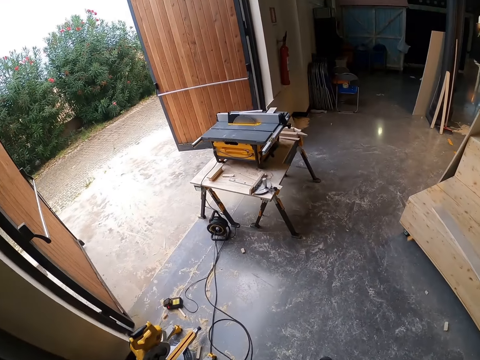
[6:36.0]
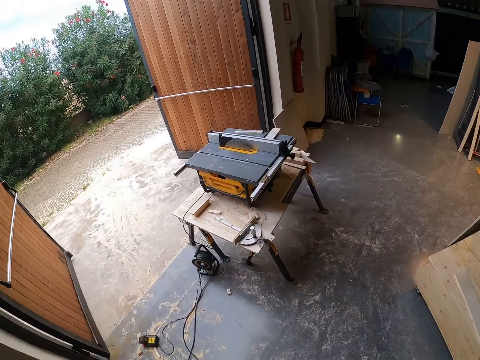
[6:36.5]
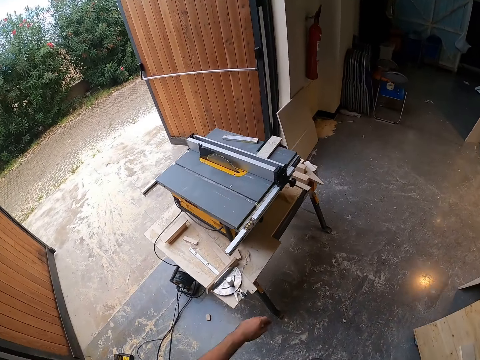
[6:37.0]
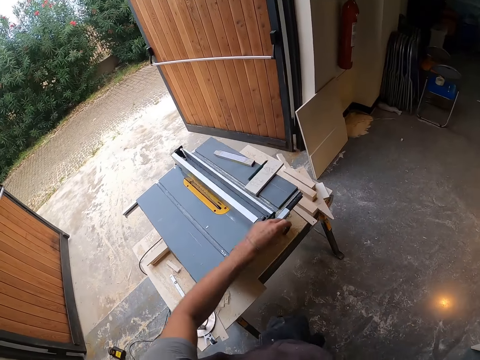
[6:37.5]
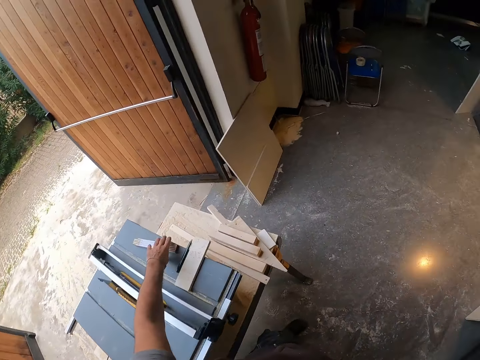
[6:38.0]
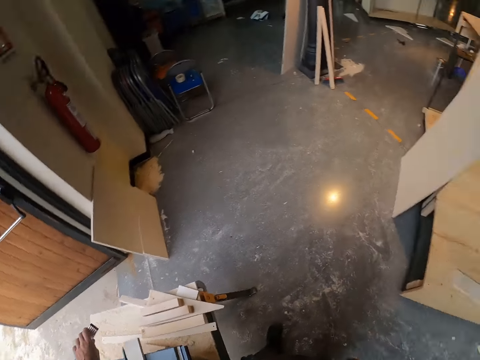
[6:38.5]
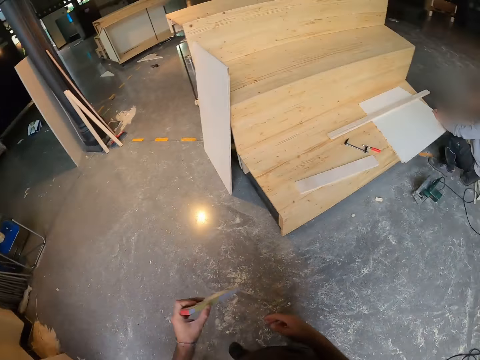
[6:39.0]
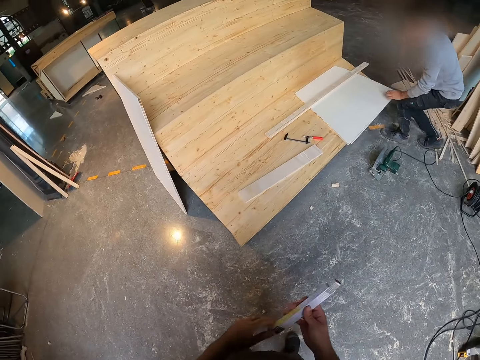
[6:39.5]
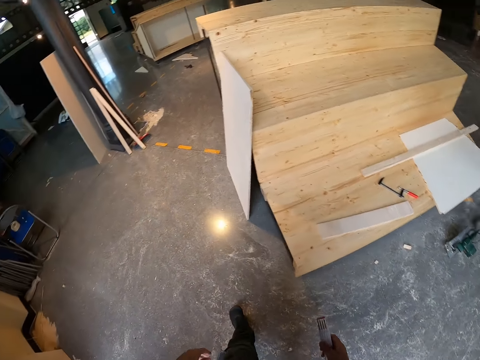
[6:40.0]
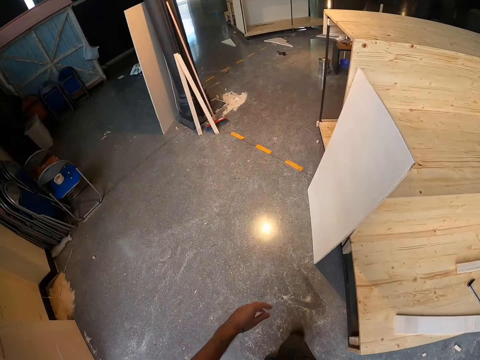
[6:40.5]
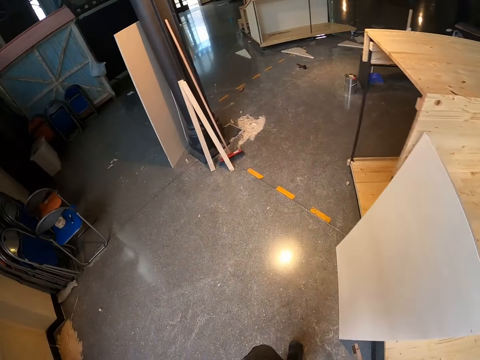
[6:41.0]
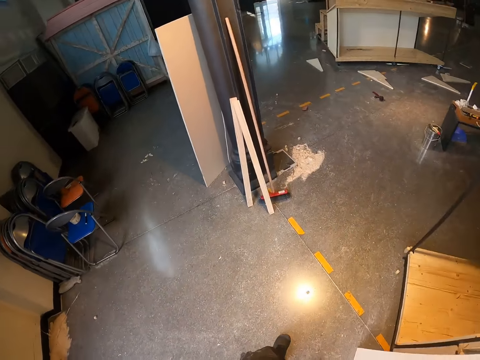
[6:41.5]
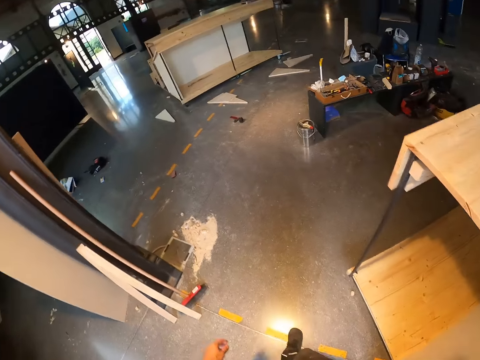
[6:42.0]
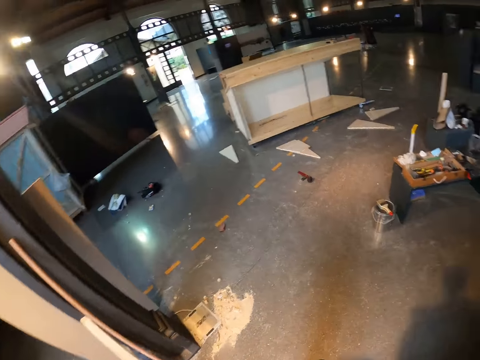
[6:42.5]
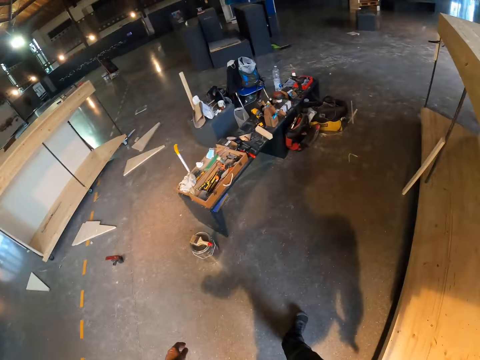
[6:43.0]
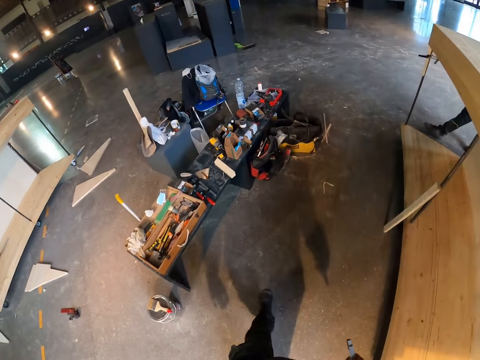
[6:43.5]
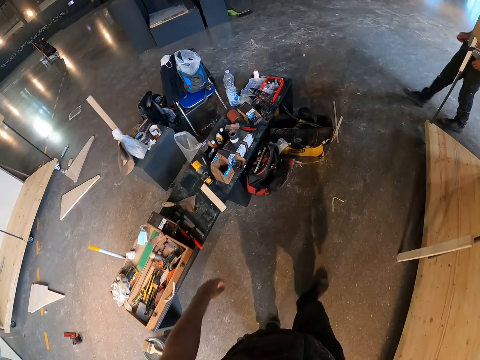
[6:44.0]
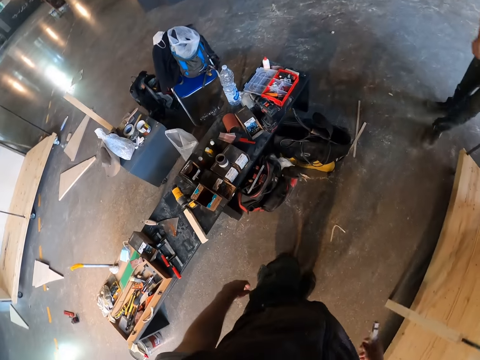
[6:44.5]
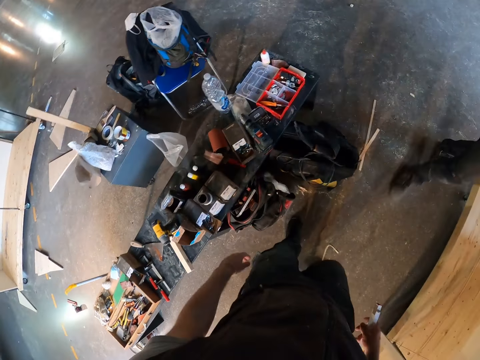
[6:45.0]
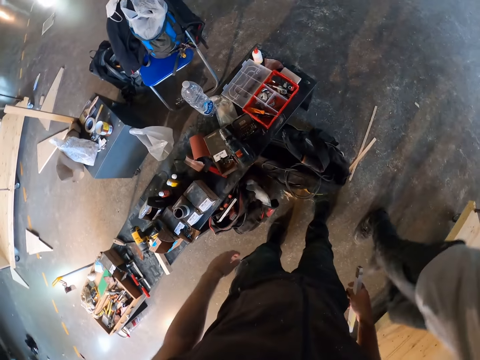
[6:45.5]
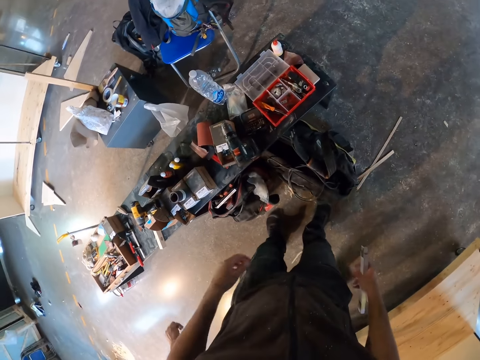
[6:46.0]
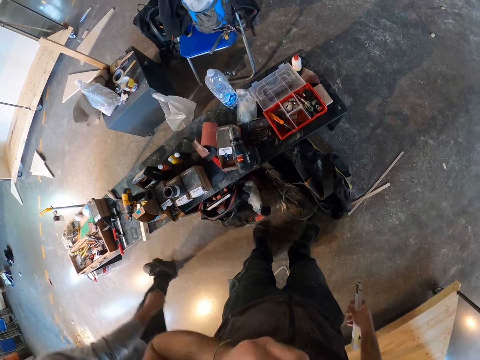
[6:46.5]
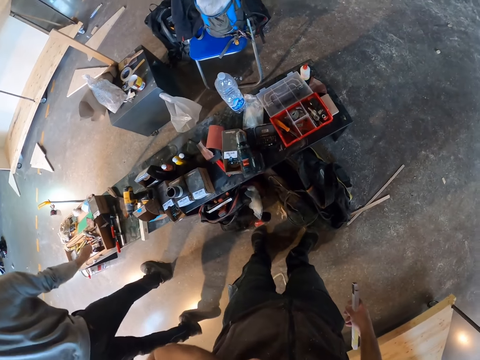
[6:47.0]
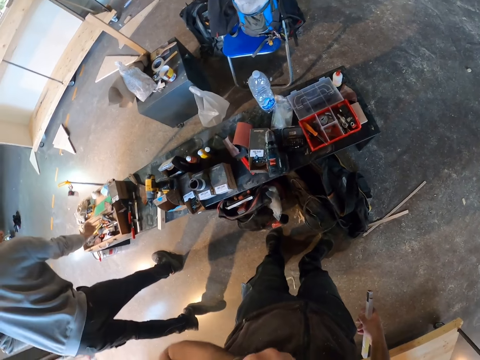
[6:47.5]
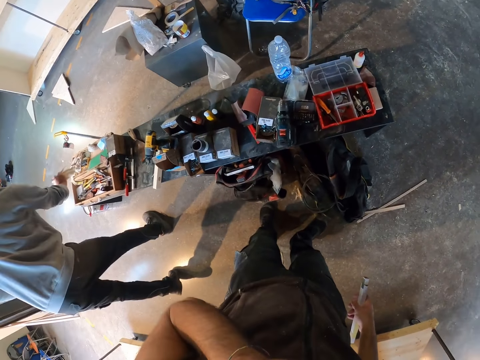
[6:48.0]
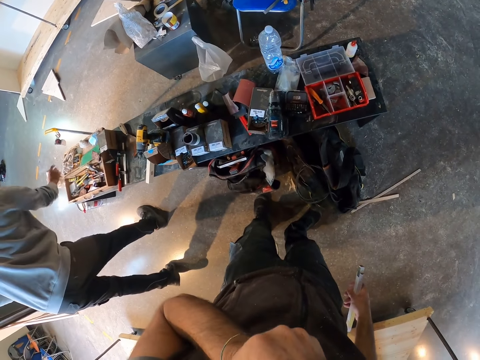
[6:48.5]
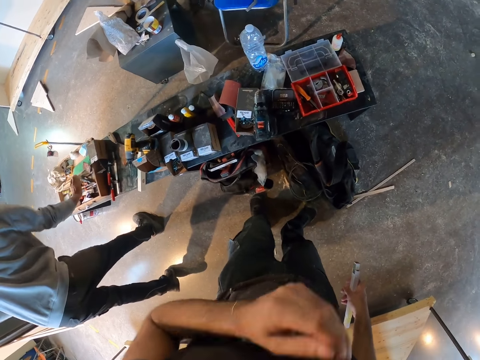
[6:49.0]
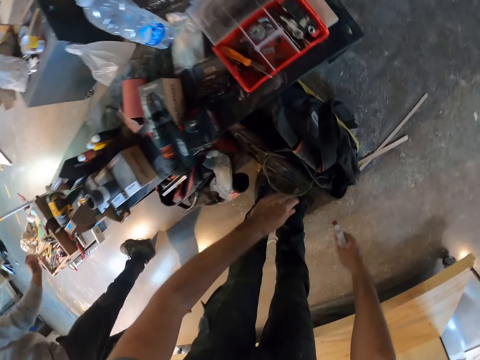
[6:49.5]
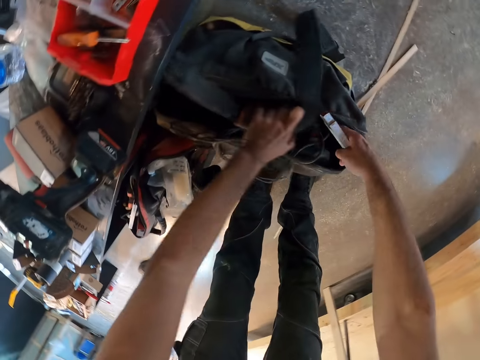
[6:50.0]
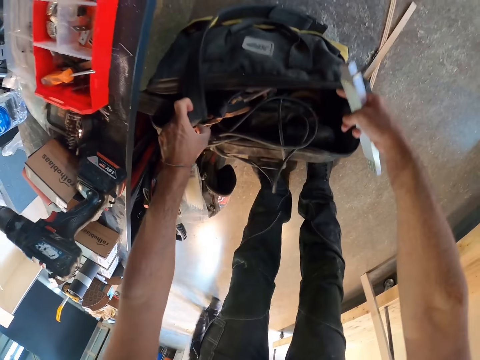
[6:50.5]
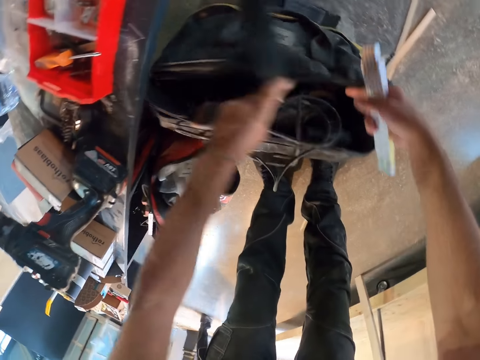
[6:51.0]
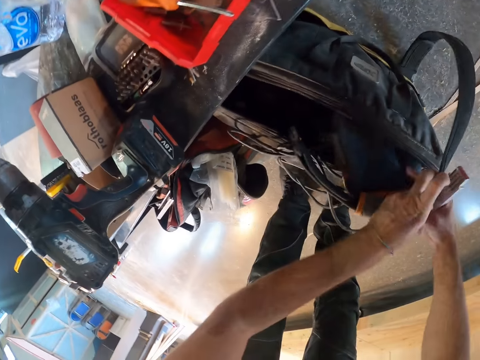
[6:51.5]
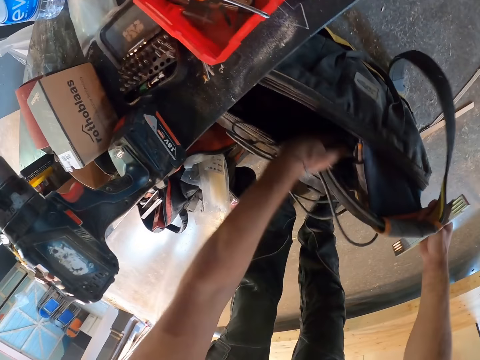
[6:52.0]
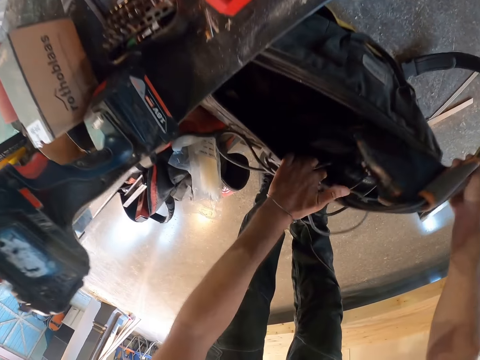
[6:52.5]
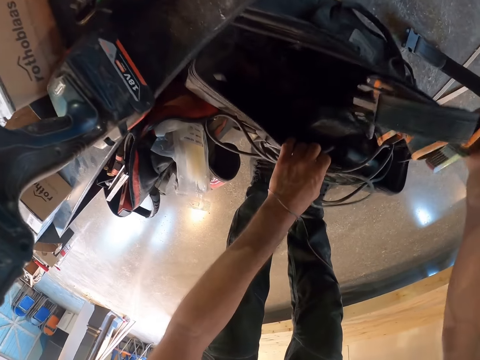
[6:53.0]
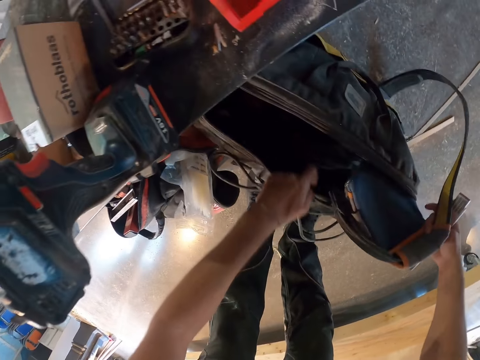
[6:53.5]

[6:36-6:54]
The camera wearer picks the folding rule from the table saw with his left hand. He walks around and passes the folding rule from his left hand to his right hand. The man picks a napkin from a toolbox on a bench with his right hand. He drops the napkin on the toolbox with his right hand. He picks a nail from the toolbox with his right hand. The camera wearer looks at the bag. He grabs a fanny pack from the bag on the floor with his left hand. He passes the fanny pack in the bag from his left hand to his right hand. He searches through the bag with his left hand.

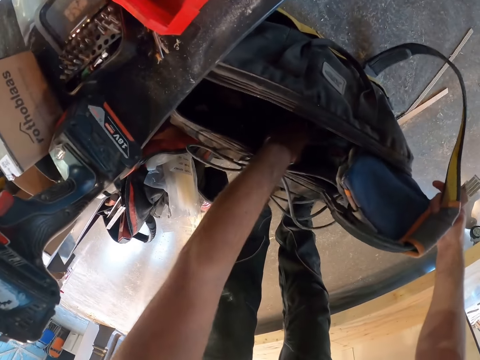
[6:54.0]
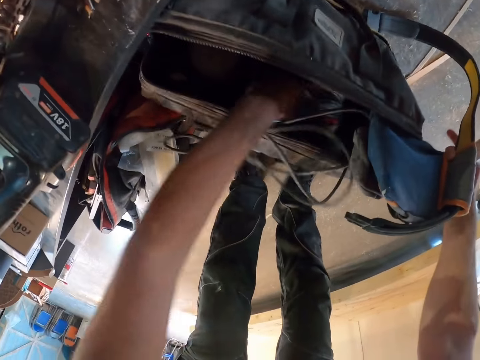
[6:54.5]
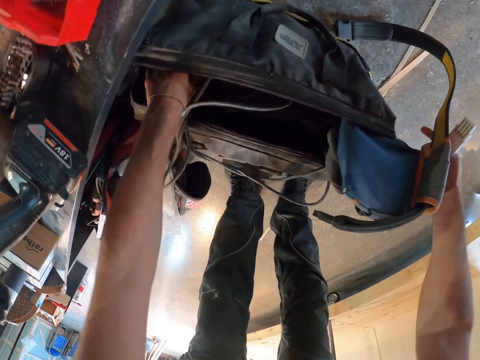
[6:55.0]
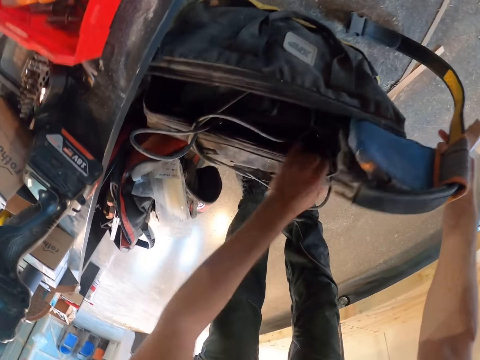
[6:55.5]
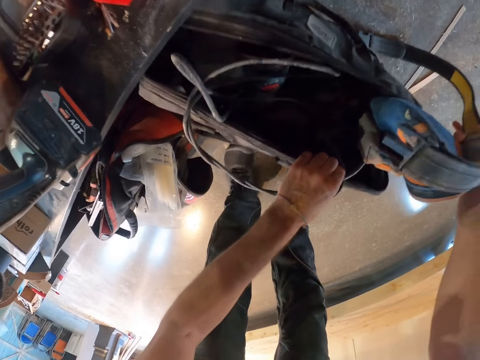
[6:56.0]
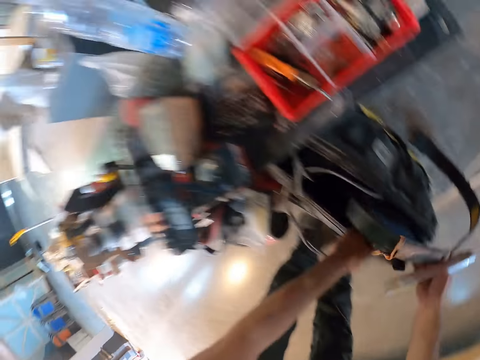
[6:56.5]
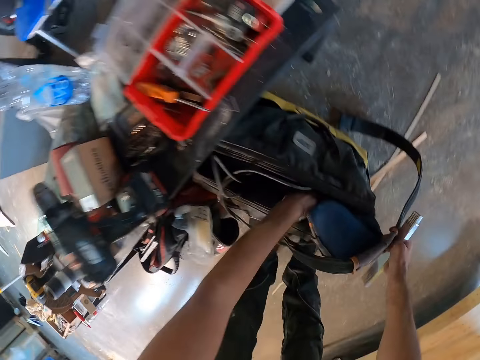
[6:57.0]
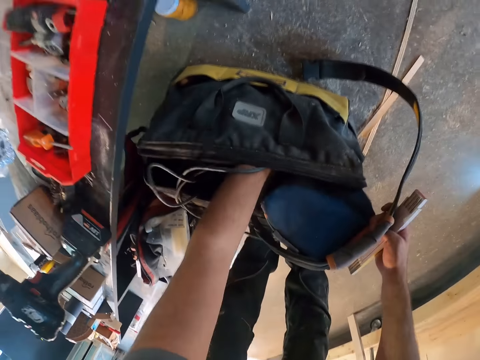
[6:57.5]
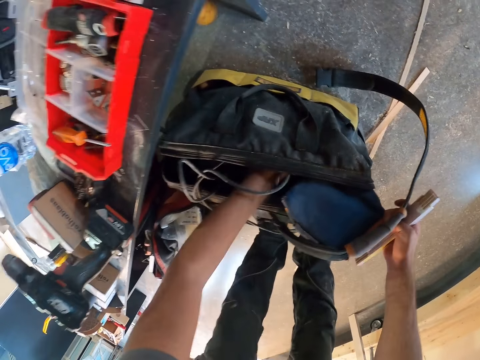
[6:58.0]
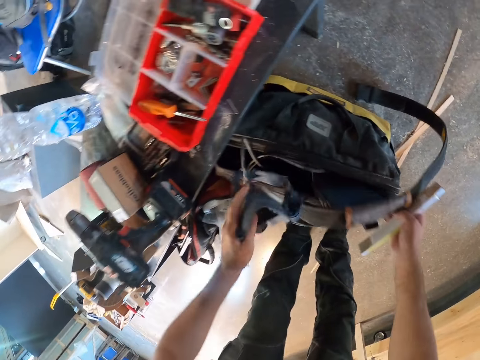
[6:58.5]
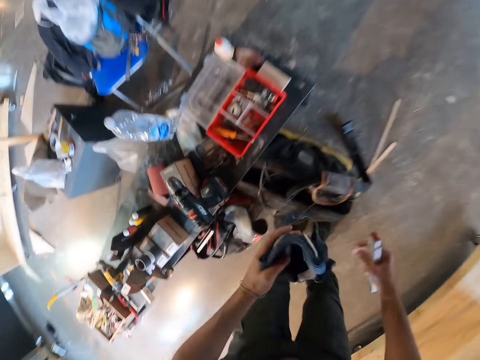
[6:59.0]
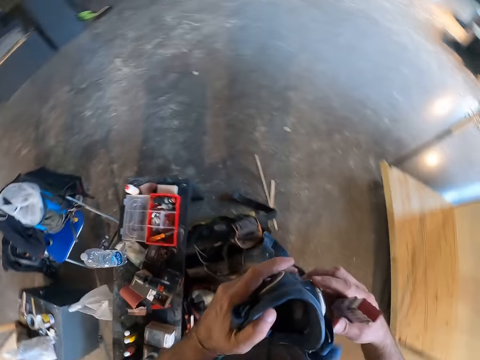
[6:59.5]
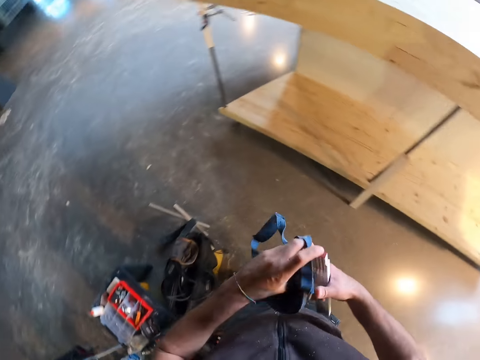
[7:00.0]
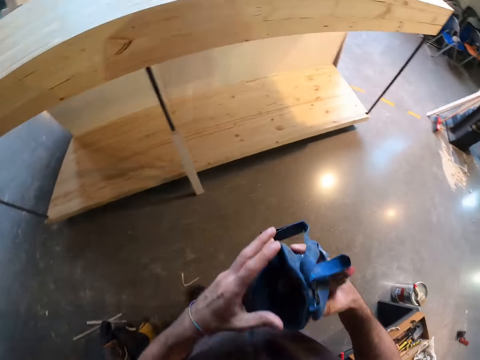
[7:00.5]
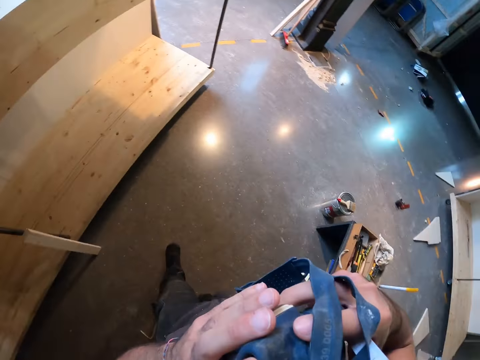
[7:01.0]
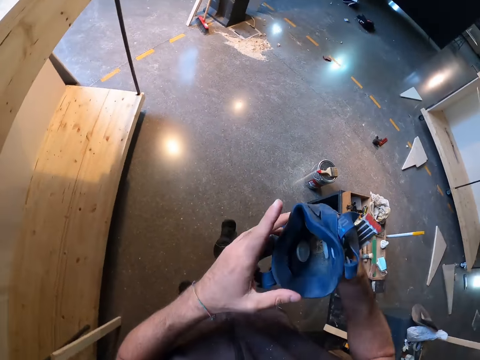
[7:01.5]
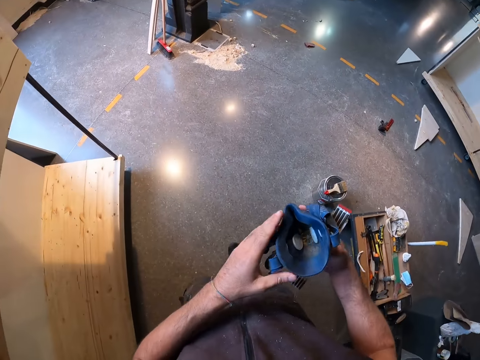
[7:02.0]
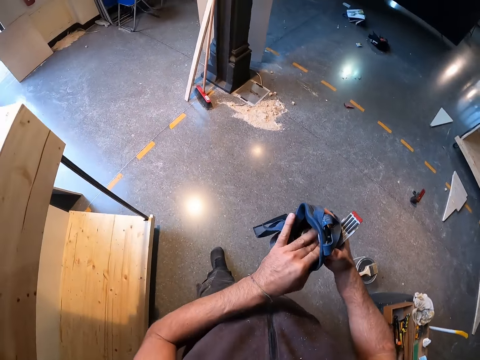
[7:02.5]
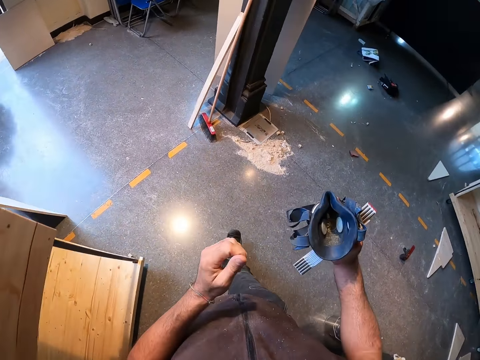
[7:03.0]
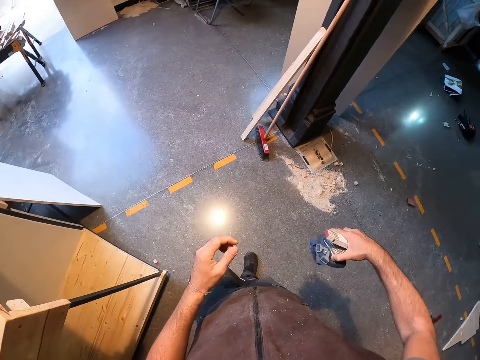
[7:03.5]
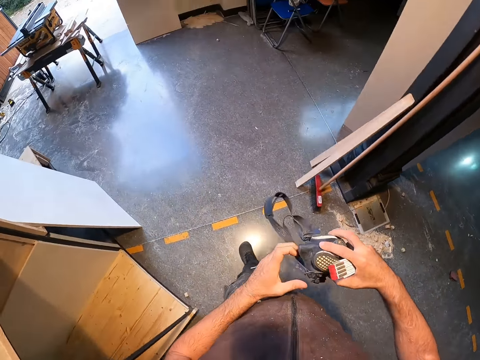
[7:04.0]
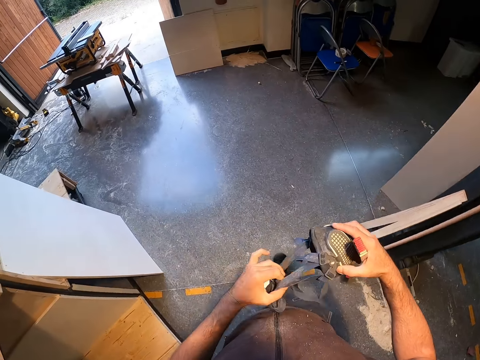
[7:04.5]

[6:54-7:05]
The camera wearer picks a face mask from the bag with his left hand. He adjusts the face mask with both hands. He wipes the face mask with the hand.
